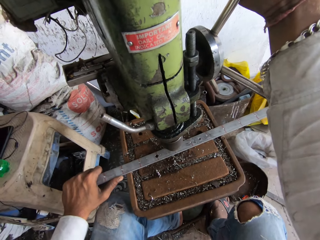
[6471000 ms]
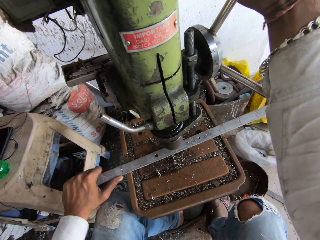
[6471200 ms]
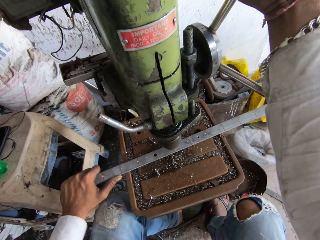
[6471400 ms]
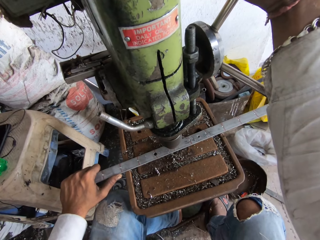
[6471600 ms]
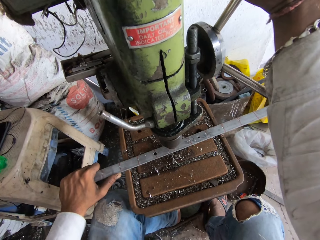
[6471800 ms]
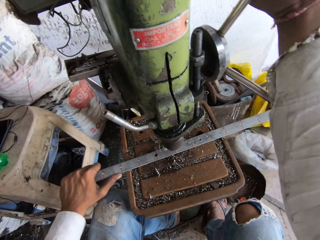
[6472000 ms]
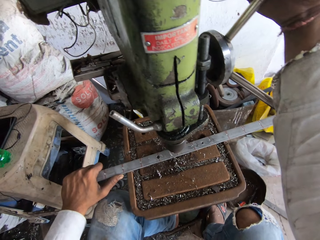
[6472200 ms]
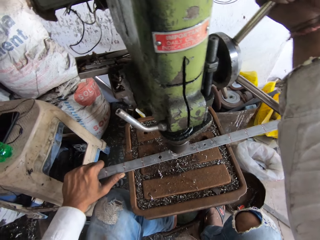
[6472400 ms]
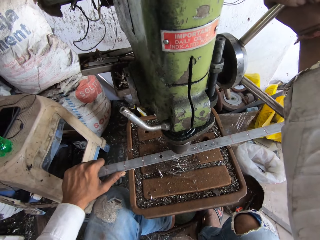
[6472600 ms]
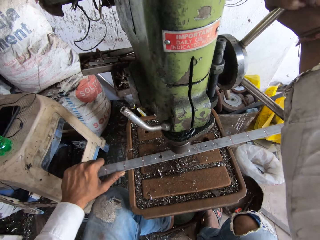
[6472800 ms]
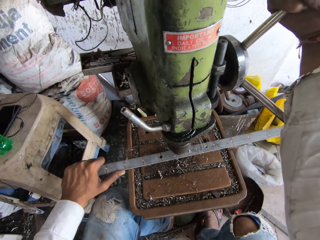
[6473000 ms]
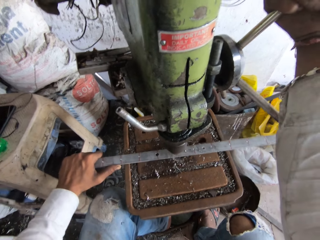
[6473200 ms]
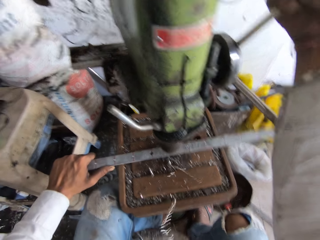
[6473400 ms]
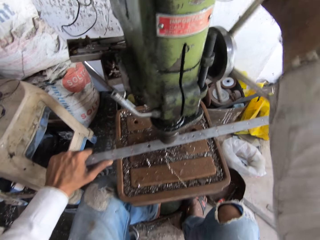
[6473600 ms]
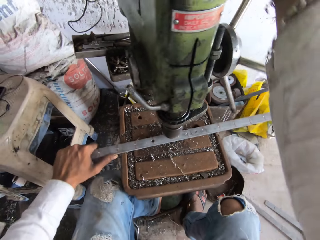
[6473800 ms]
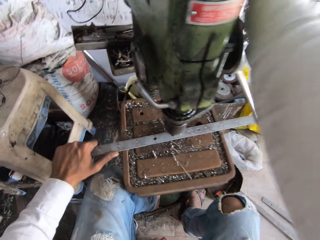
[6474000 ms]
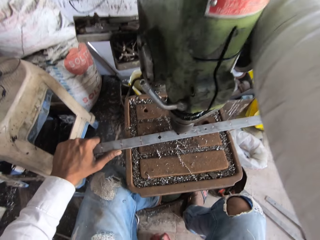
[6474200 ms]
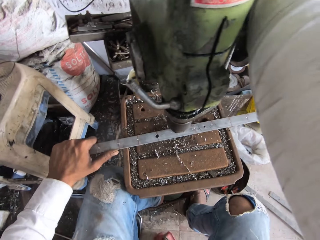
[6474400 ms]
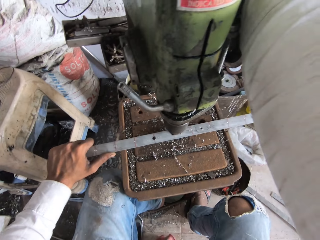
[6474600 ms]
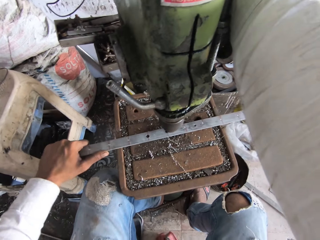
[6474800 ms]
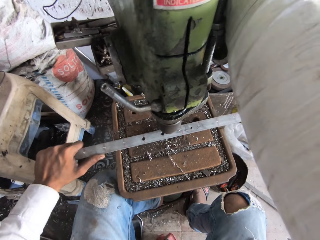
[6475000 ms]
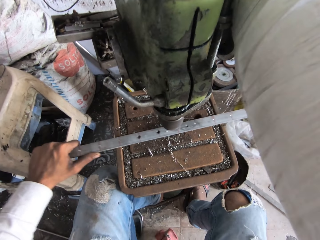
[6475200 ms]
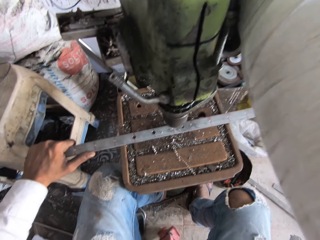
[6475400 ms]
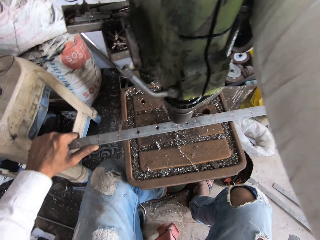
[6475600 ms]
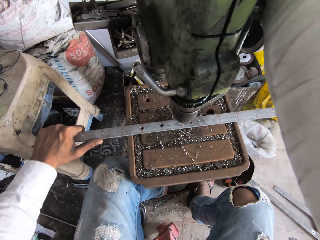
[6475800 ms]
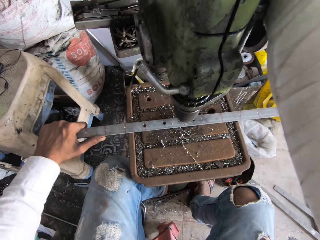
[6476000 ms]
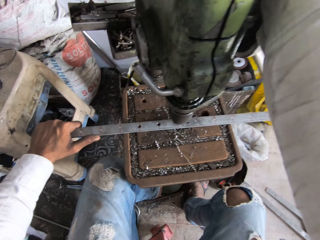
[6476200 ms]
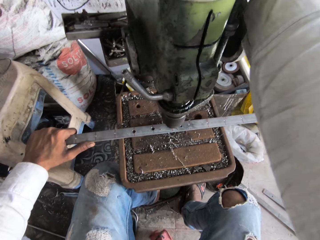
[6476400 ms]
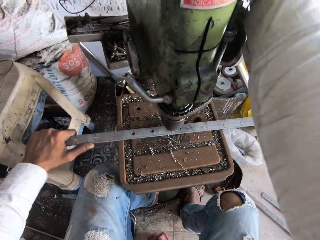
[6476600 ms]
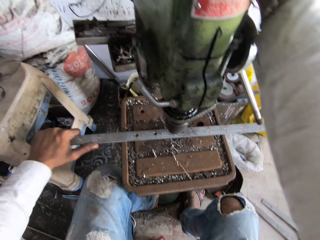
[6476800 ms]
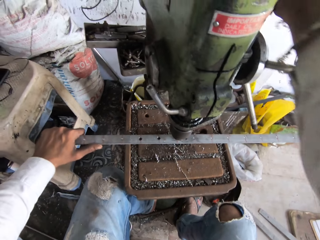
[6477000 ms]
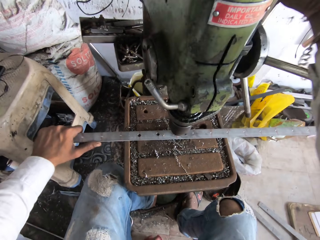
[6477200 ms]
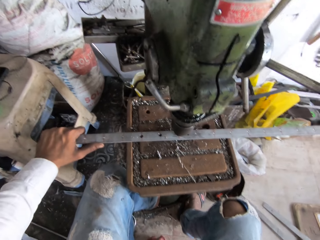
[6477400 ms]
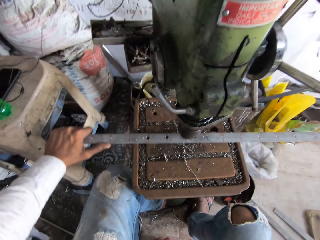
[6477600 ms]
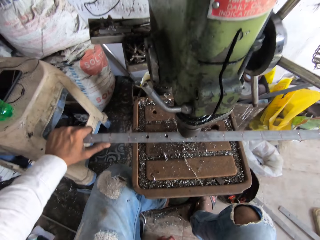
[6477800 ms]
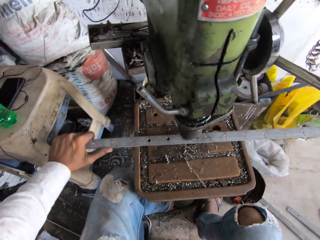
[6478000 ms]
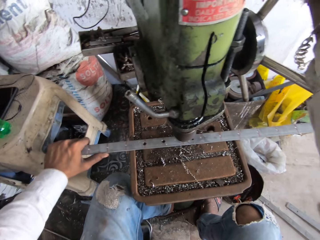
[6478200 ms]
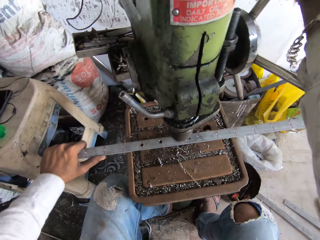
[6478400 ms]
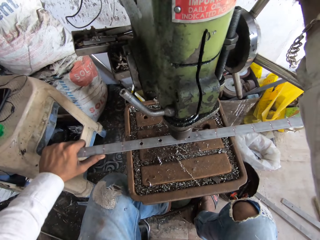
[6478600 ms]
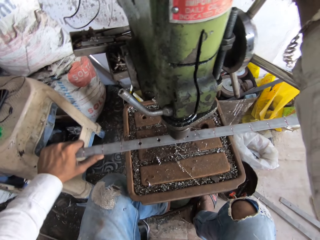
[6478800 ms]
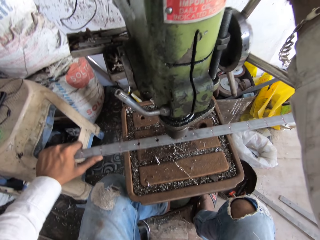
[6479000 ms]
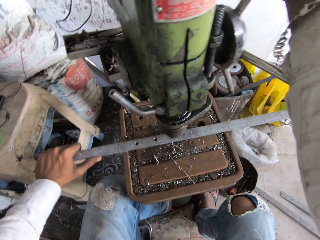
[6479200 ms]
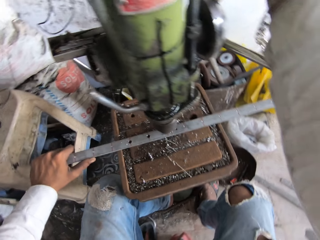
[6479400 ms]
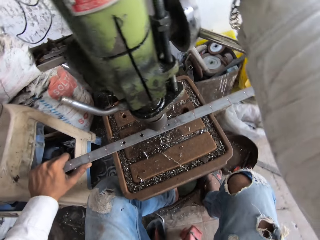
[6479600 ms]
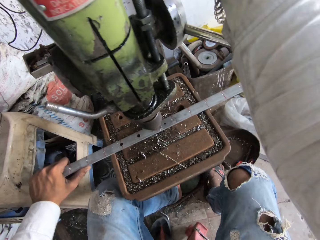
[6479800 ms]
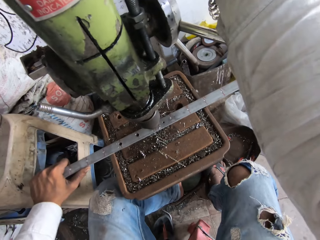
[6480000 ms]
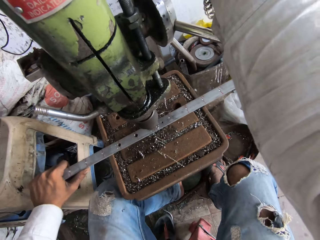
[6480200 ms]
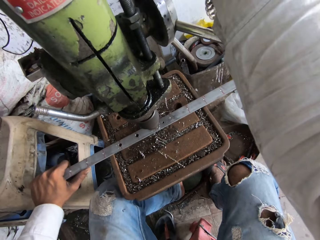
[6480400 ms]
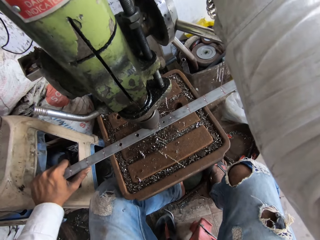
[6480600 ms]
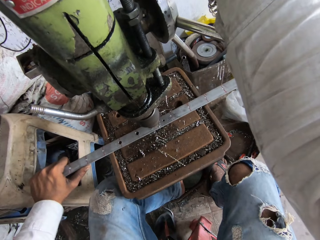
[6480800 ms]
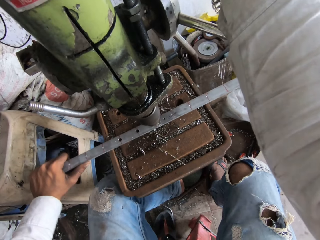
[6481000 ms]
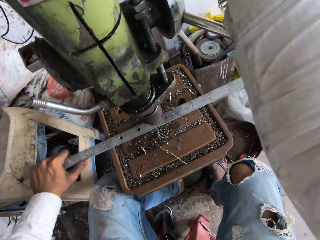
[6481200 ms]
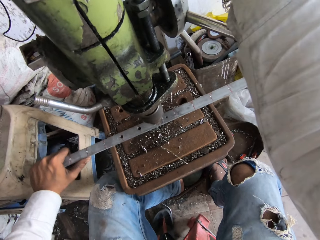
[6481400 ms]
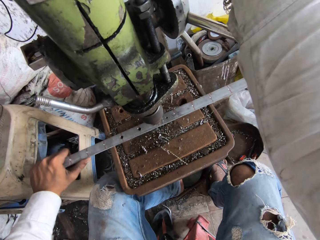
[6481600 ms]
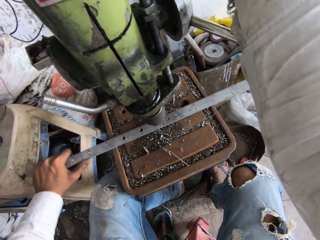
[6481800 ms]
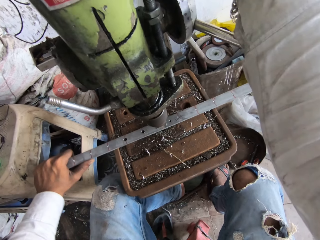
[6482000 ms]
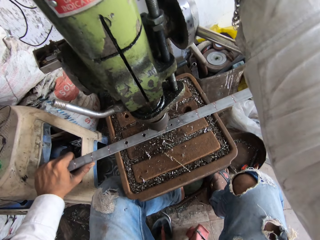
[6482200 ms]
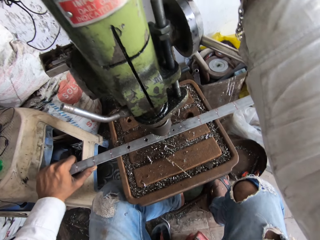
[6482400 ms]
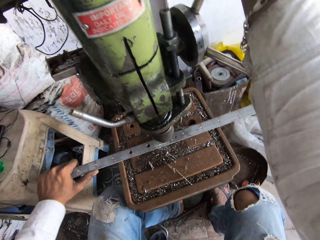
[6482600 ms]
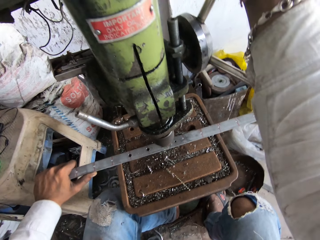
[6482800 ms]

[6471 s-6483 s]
The camera wearer moves the knob. They move the metal. They perforate the metal.

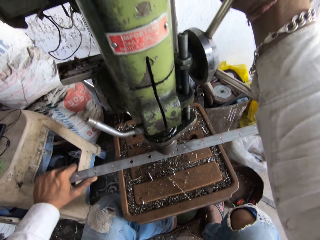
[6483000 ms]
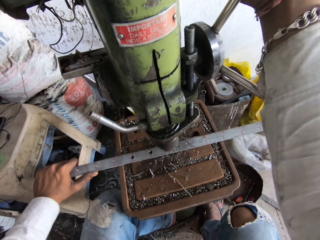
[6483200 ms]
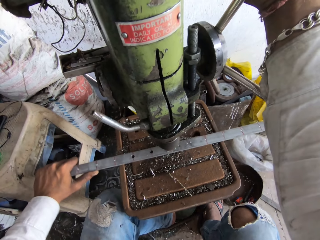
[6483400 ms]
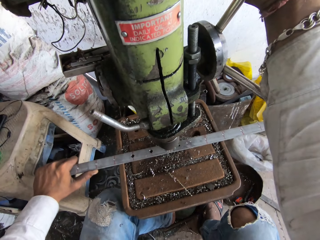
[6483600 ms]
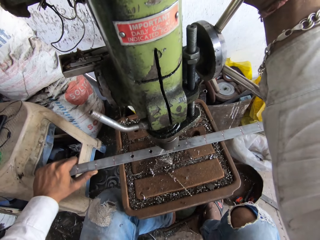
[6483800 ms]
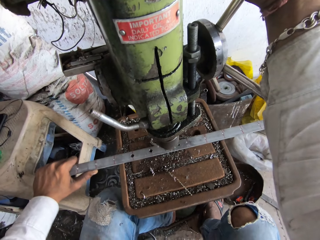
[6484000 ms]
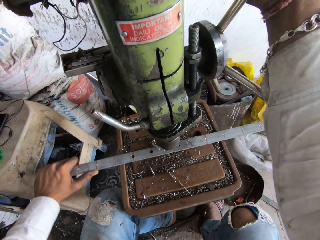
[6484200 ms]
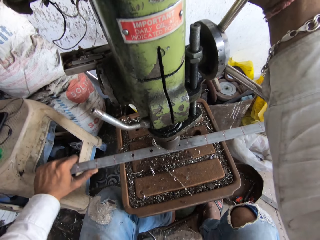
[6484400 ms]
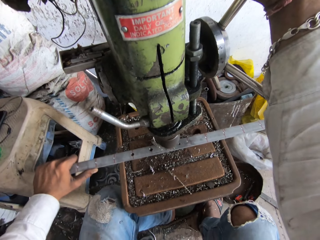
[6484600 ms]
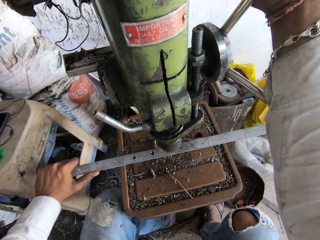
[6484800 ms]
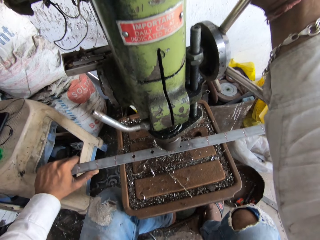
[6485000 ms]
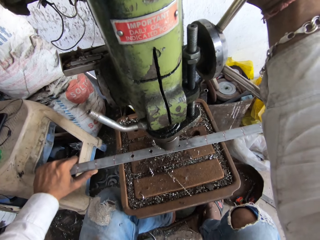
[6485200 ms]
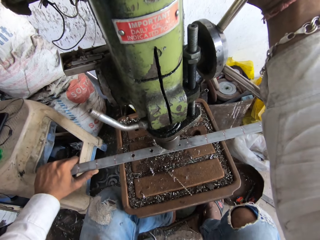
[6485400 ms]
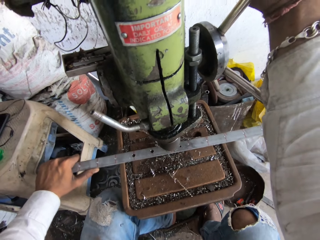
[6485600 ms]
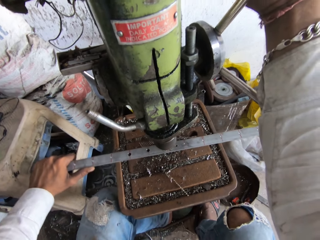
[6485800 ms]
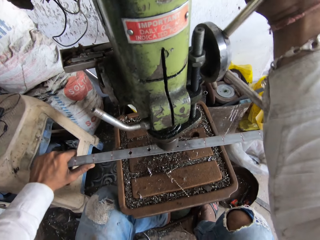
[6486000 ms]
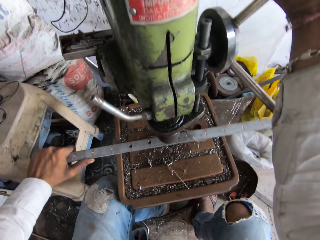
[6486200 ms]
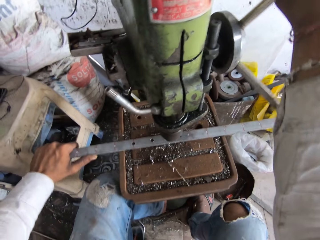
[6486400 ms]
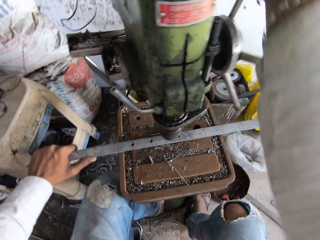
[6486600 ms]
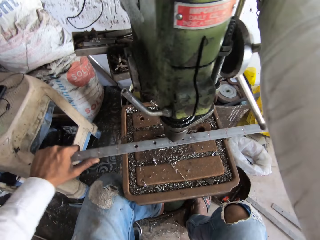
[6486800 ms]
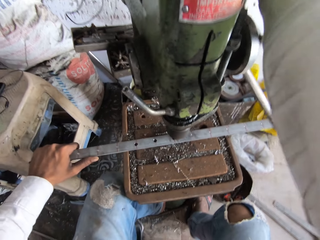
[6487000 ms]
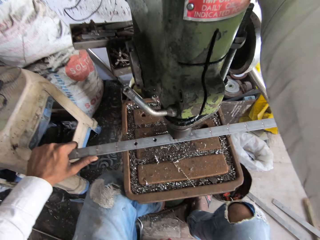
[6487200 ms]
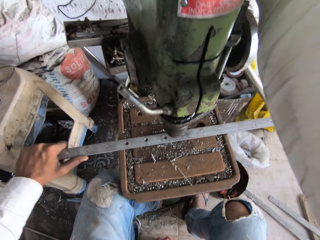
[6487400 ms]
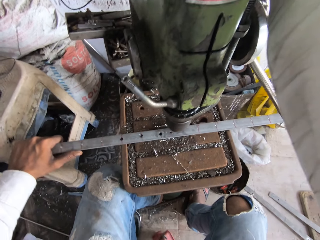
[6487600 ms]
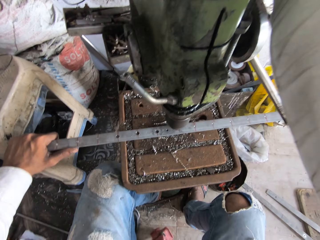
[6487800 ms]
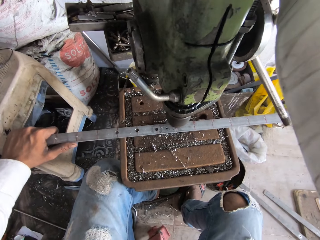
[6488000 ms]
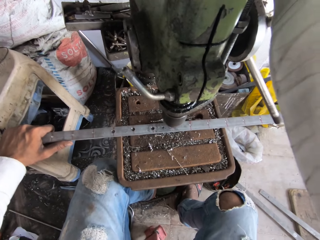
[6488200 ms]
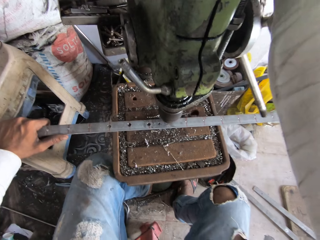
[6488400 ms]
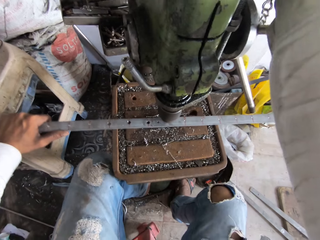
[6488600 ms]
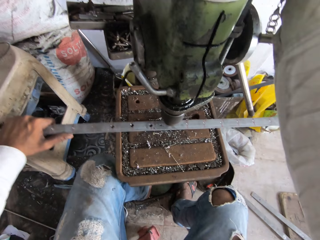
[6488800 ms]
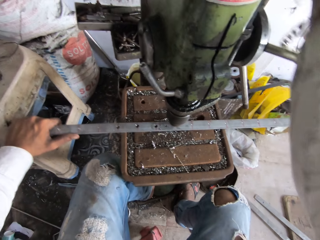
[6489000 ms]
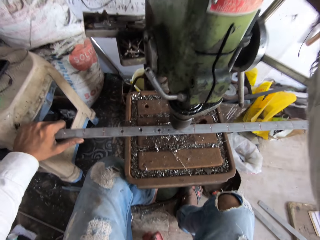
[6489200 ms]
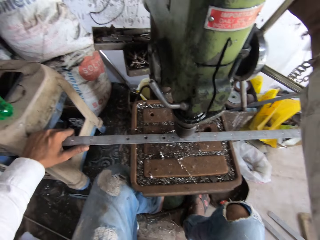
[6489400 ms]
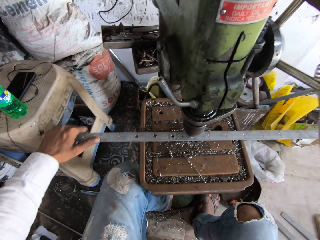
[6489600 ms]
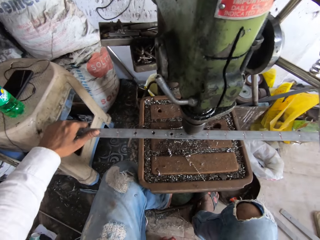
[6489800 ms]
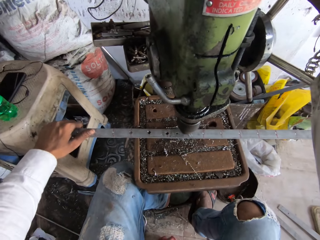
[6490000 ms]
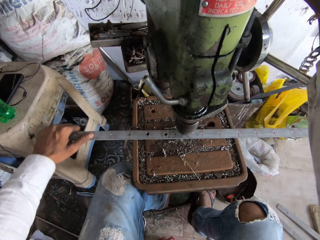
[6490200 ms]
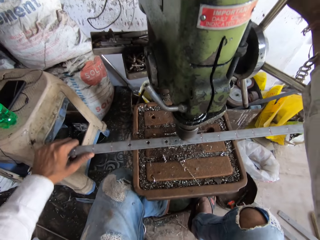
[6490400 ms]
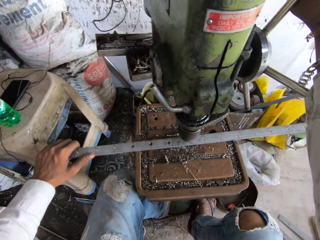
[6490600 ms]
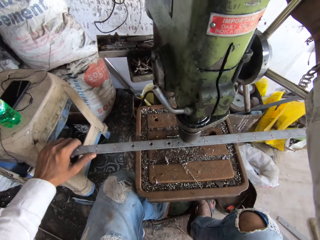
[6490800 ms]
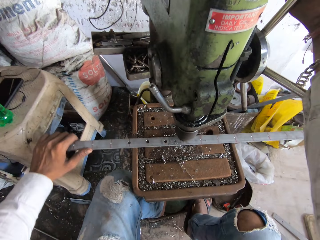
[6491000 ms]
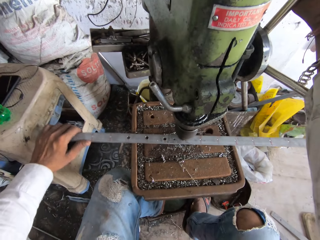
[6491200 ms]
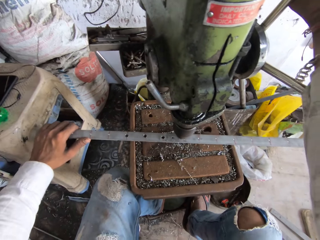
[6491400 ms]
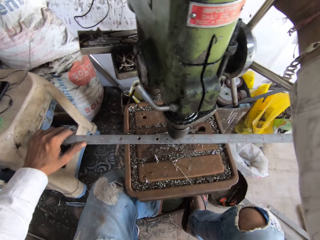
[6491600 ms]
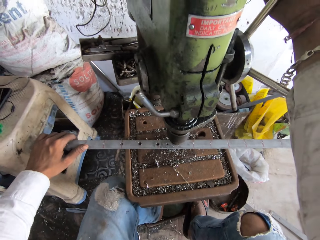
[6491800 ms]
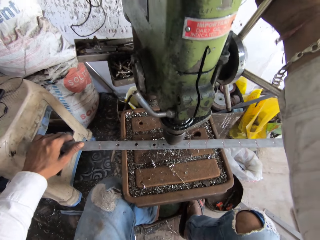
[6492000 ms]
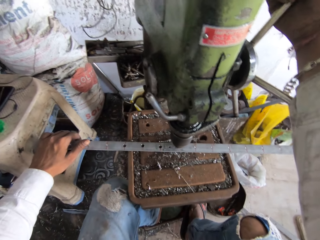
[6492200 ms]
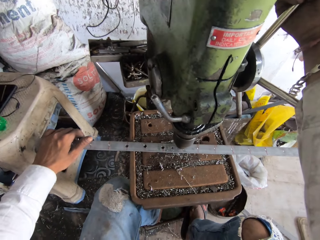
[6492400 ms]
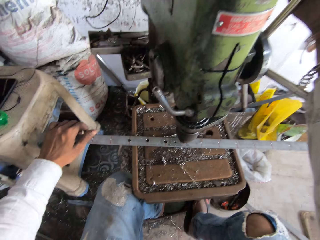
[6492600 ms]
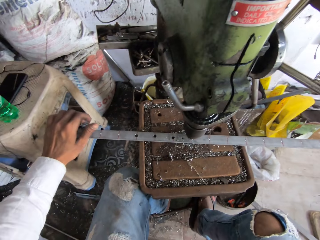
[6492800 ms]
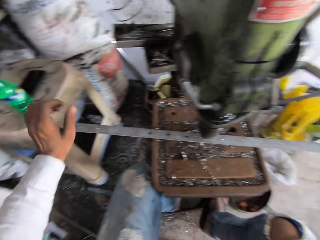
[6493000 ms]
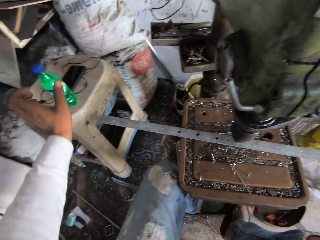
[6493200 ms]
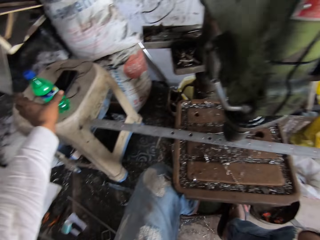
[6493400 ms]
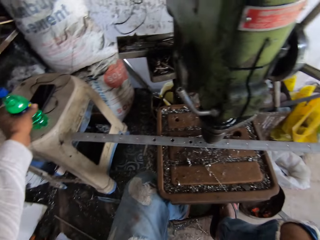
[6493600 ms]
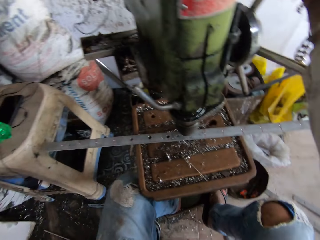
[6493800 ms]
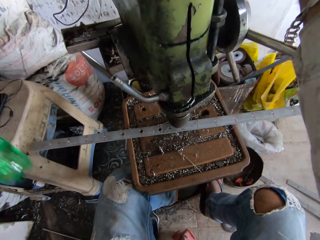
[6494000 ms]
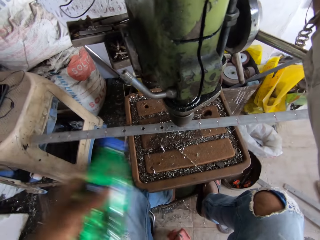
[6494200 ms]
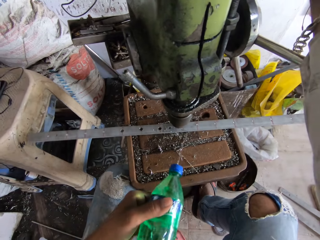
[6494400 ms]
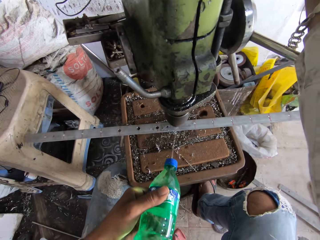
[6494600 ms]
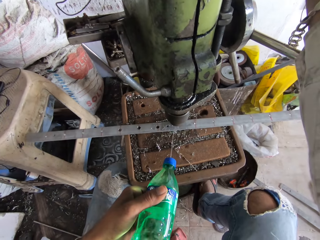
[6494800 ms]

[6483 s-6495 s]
The camera wearer adjusts the machine. They move the knob. They move the metal. They perforate the metal. They move the bottle. They pick up the bottle.
